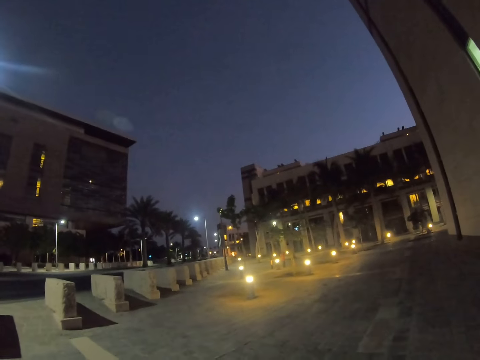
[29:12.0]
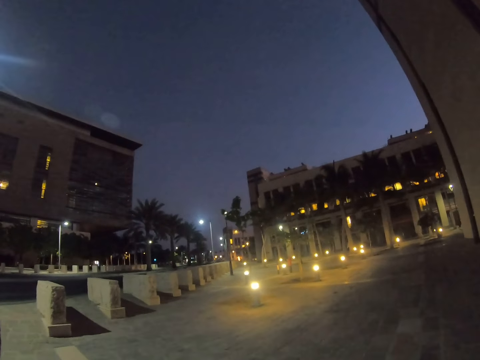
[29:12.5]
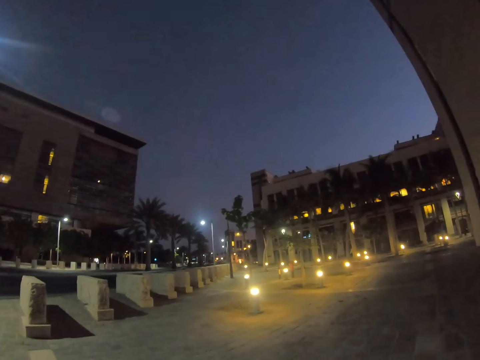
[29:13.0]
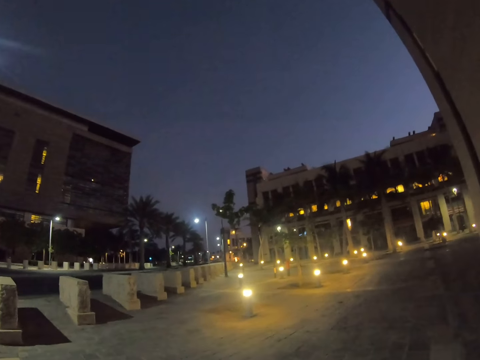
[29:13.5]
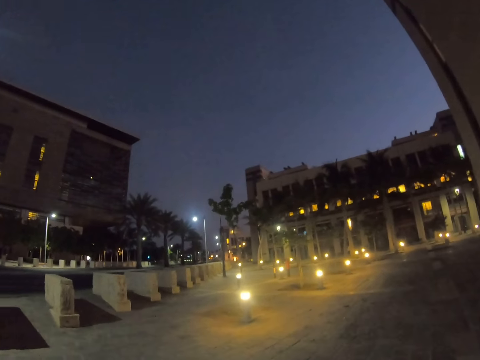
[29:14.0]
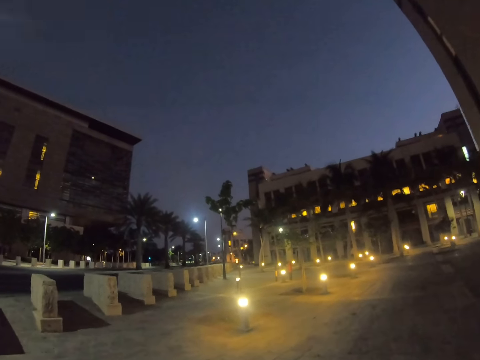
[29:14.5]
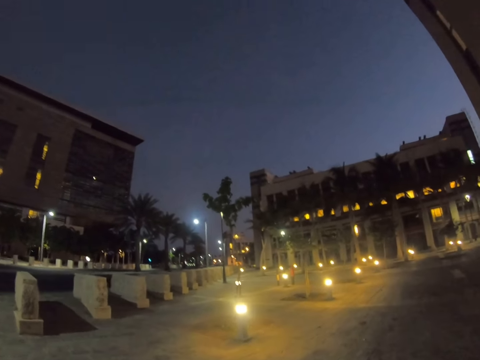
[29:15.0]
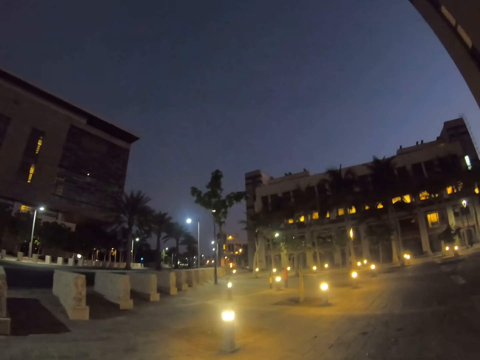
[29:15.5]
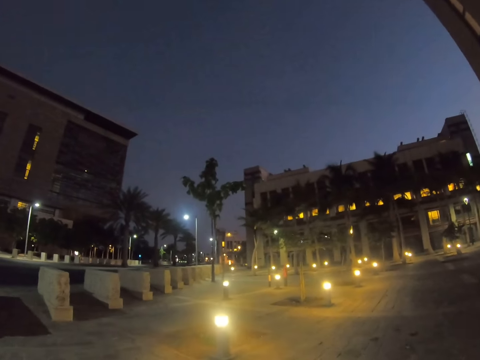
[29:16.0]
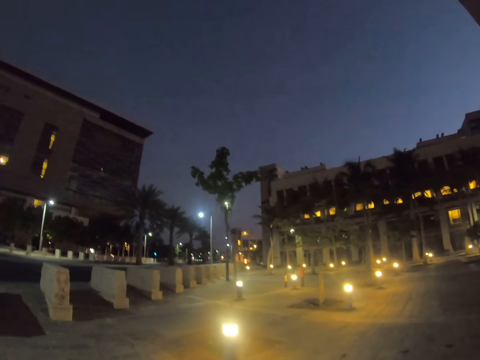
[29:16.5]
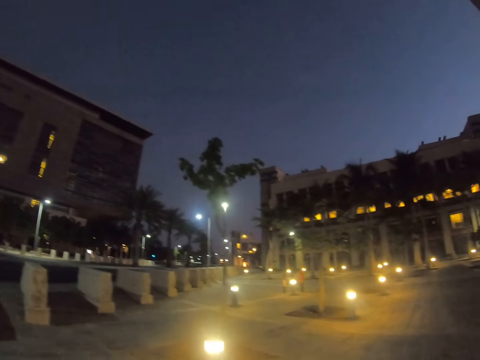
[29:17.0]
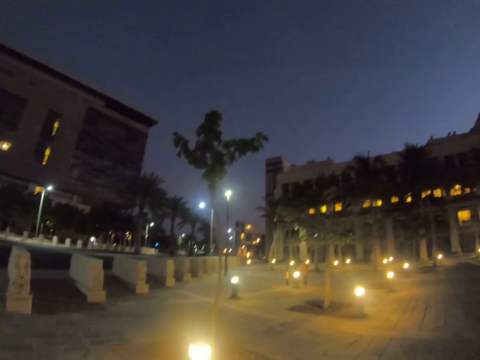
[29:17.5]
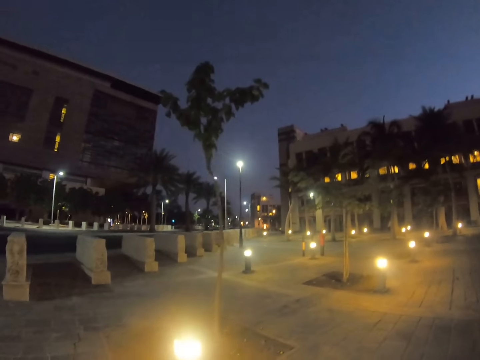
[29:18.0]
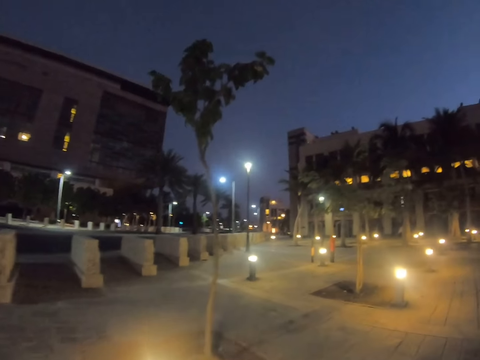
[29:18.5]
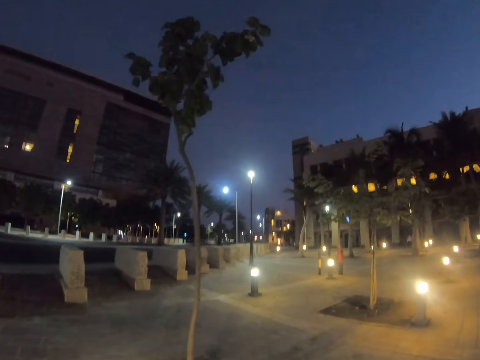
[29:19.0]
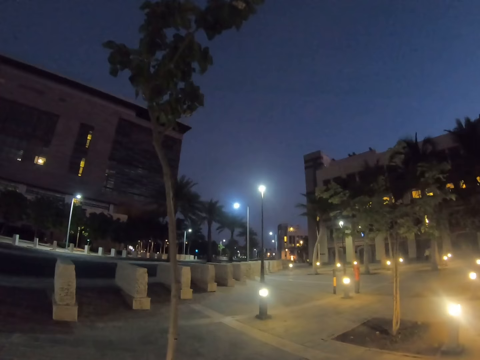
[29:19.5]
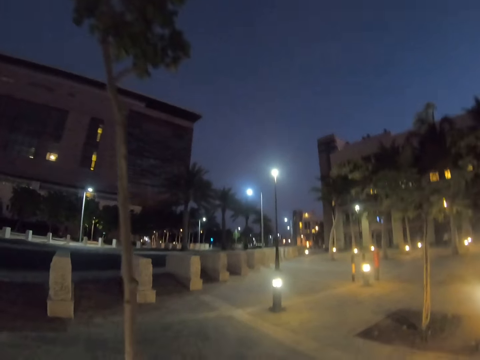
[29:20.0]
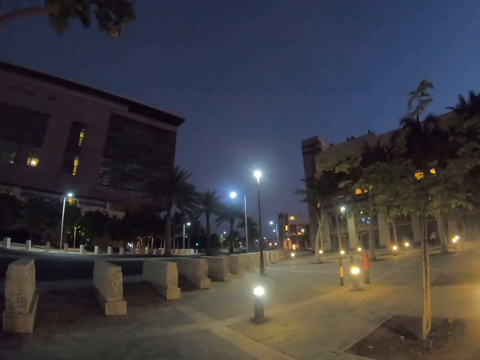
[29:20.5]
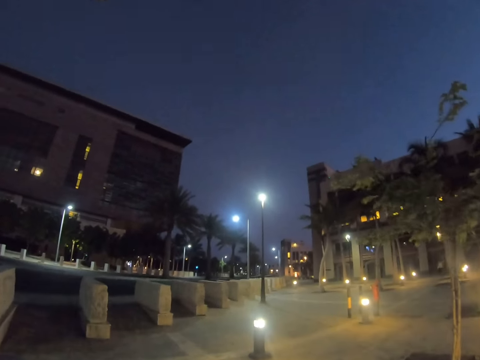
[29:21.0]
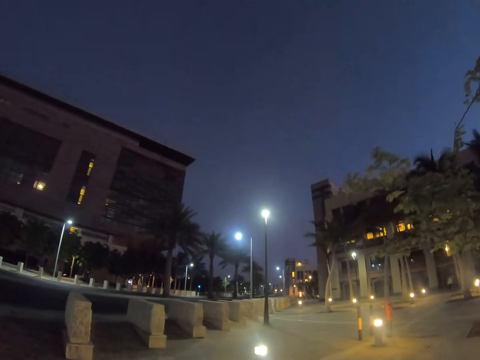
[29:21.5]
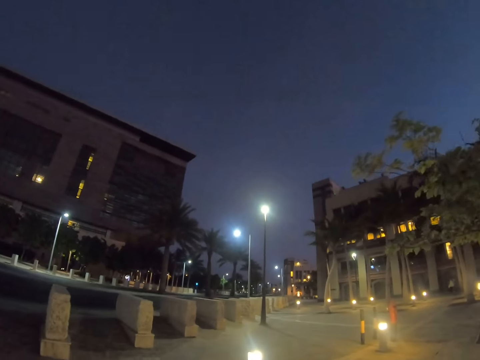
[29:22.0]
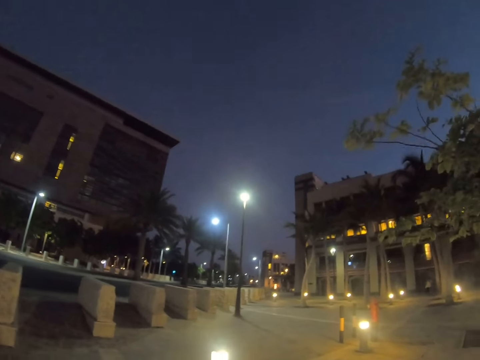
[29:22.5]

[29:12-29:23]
The camera wearer walks around a parking lot.

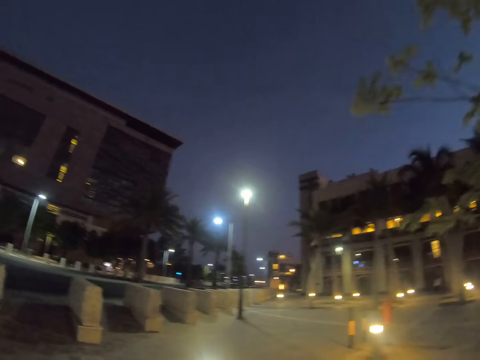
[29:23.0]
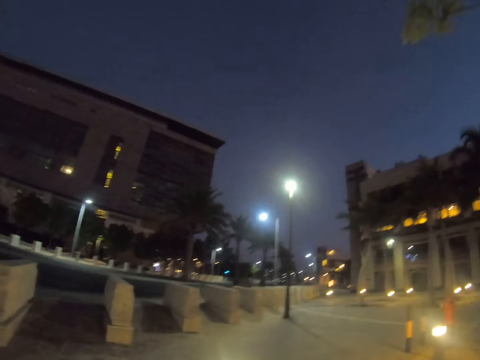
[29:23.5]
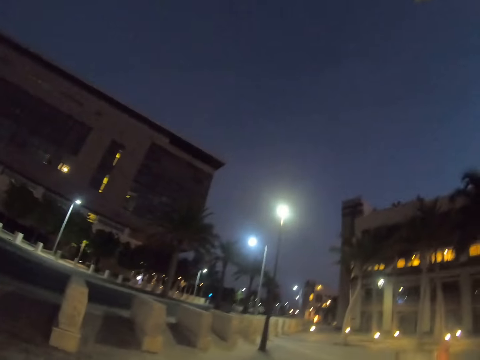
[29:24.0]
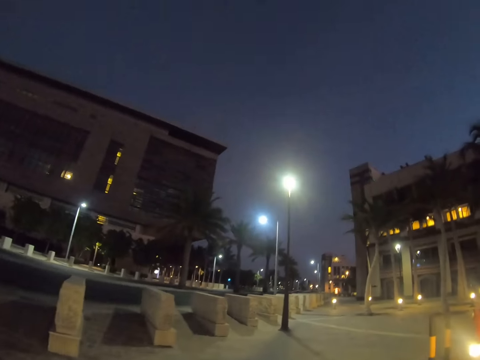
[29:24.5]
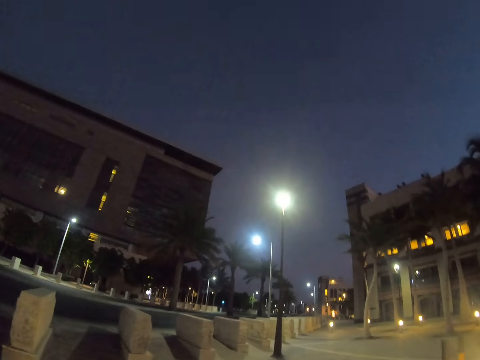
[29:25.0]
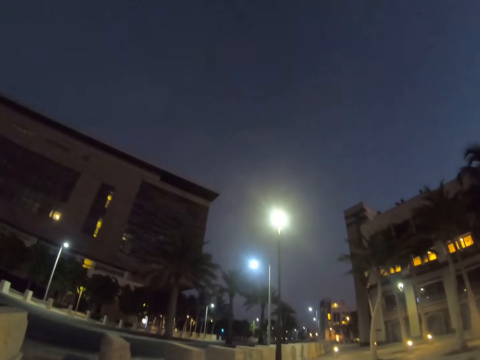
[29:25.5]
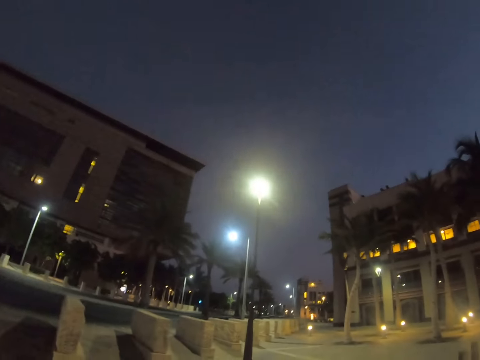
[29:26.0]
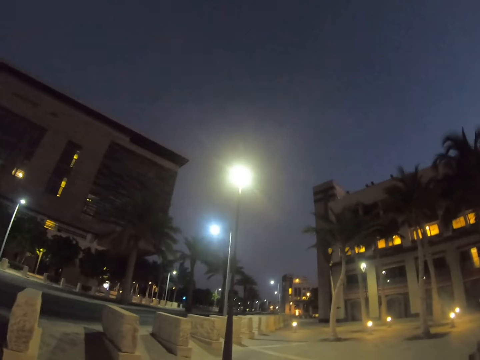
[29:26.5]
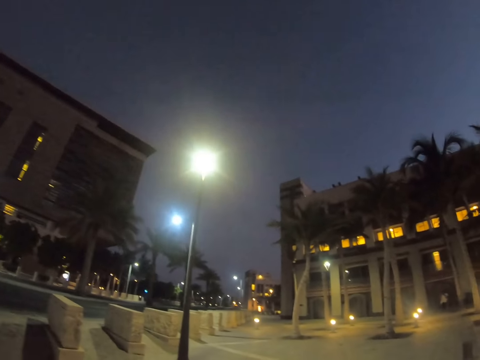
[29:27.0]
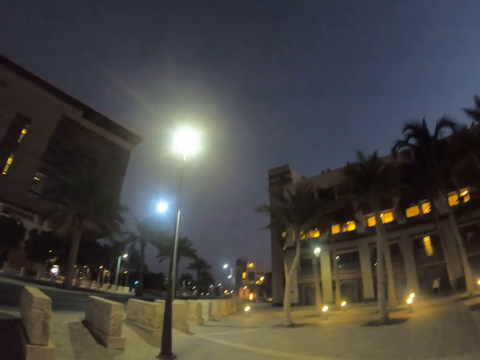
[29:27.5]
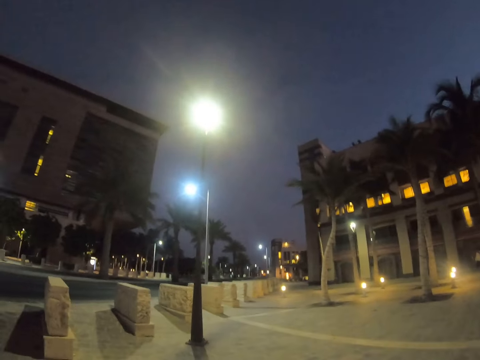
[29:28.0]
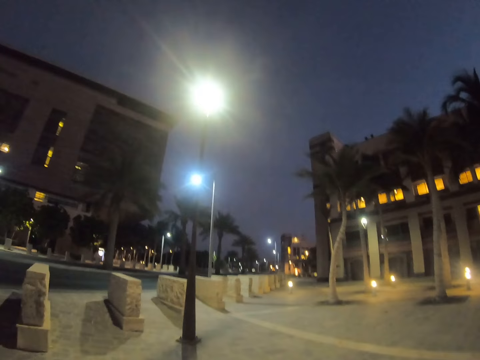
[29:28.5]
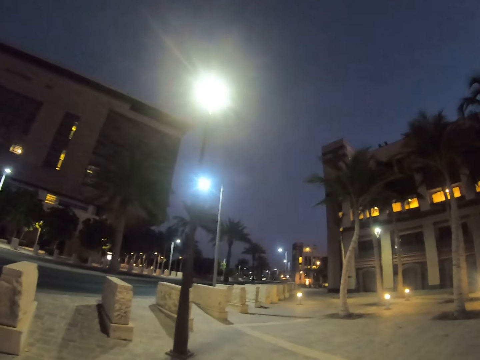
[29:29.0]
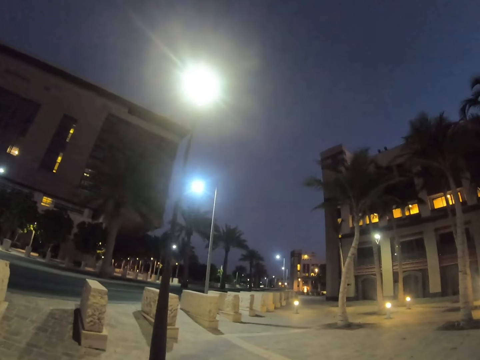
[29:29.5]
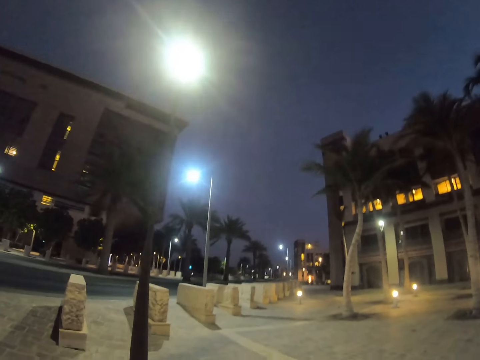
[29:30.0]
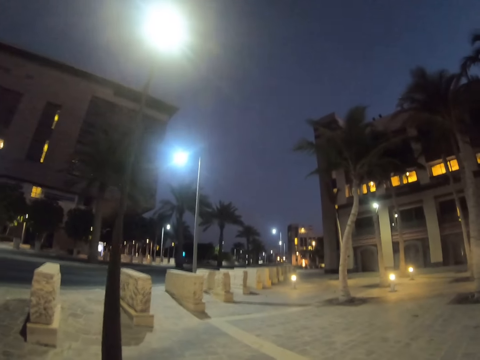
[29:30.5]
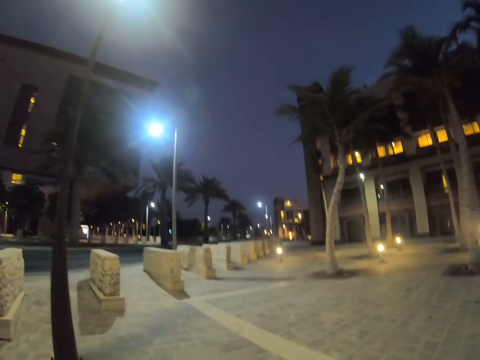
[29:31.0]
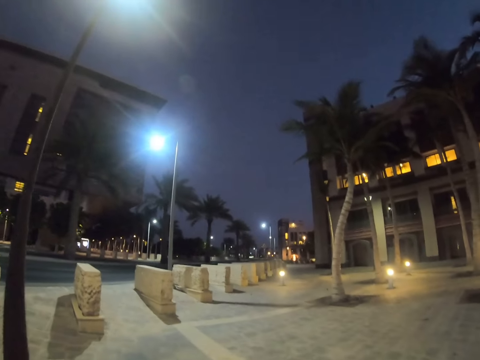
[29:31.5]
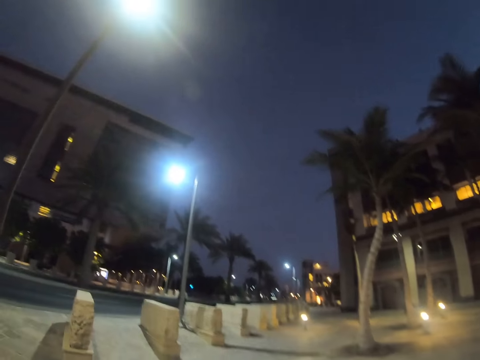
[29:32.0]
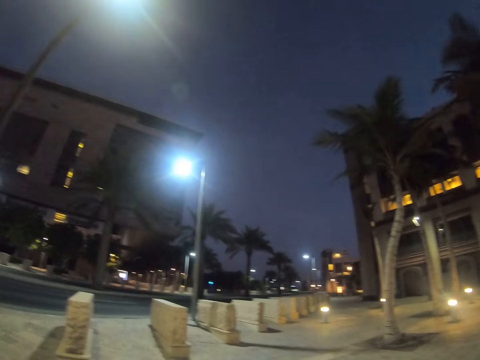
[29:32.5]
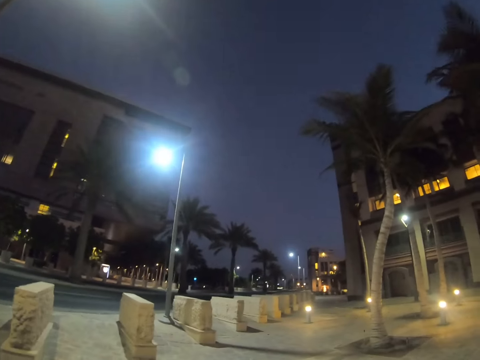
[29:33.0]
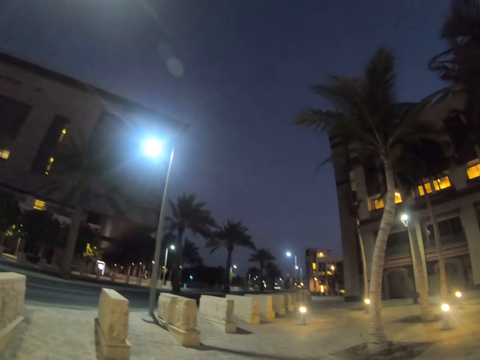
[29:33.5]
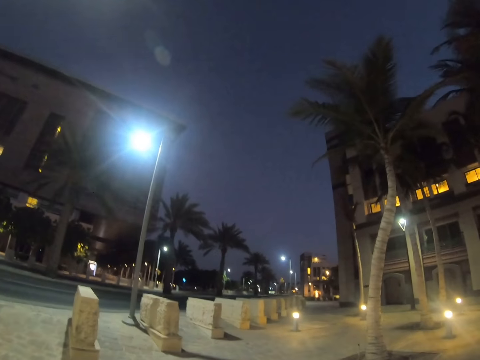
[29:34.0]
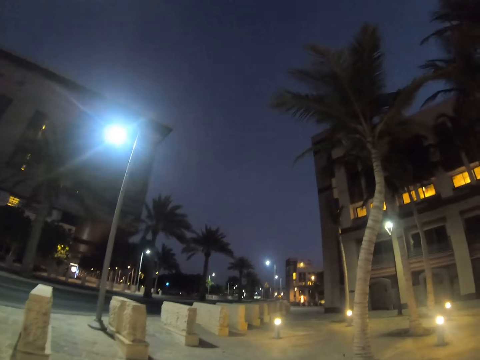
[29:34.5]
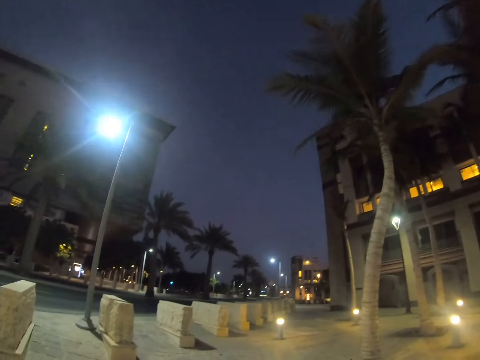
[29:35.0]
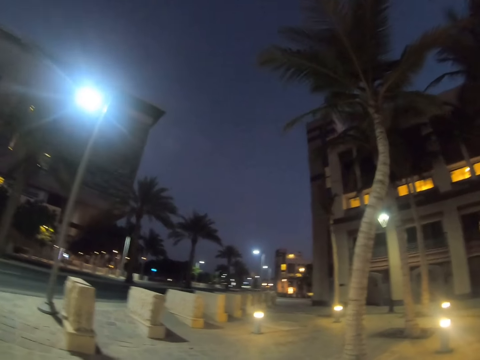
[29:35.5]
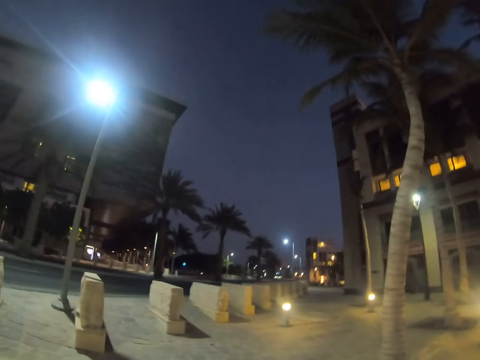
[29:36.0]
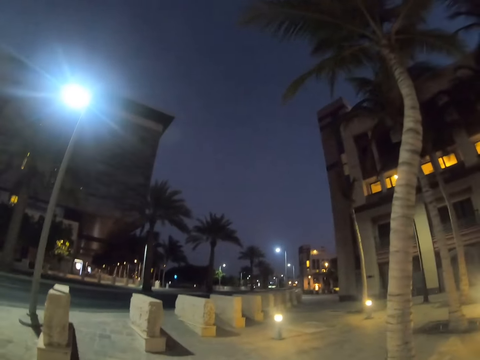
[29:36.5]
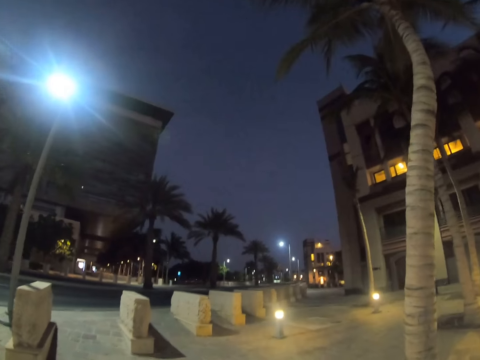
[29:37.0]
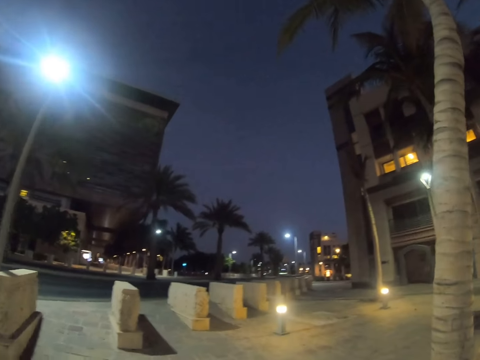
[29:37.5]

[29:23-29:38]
The camera wearer looks around a parking lot. They walk around the parking lot. They walk fast along the parking lot.
